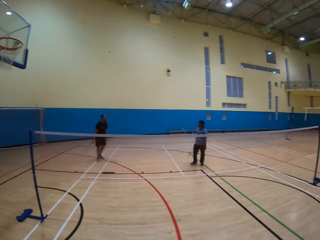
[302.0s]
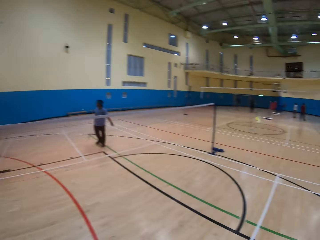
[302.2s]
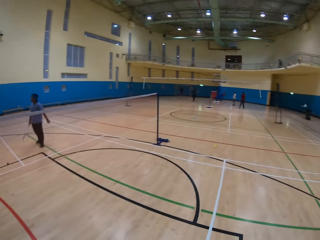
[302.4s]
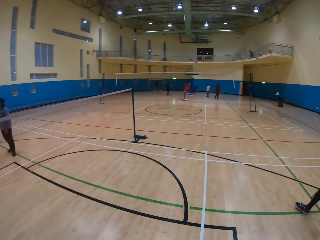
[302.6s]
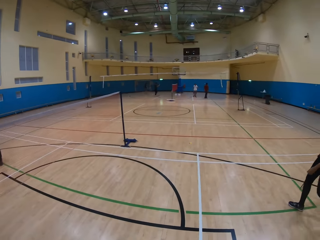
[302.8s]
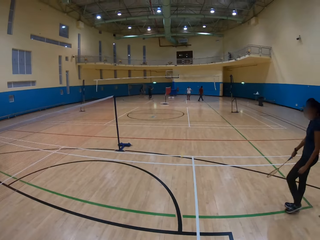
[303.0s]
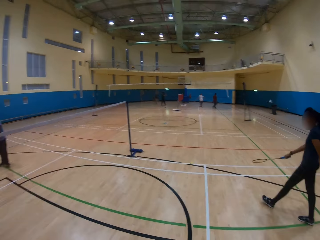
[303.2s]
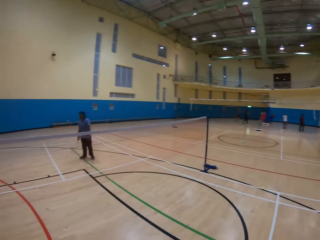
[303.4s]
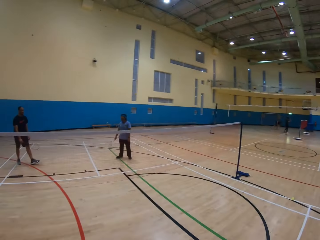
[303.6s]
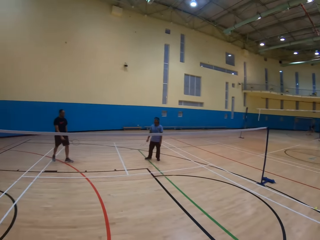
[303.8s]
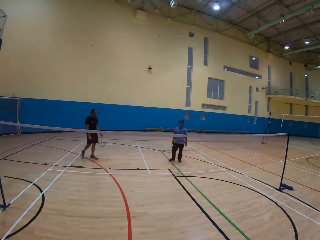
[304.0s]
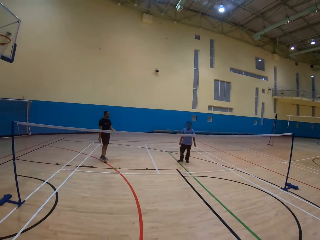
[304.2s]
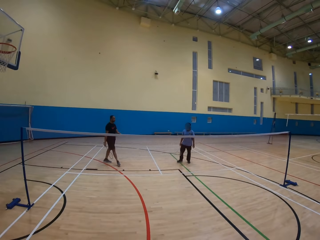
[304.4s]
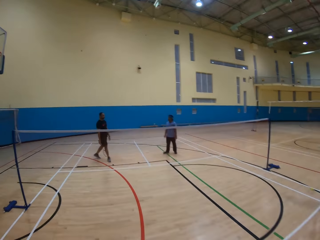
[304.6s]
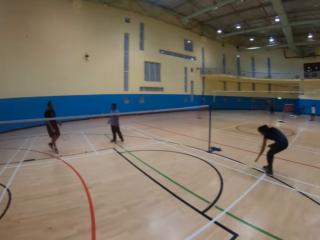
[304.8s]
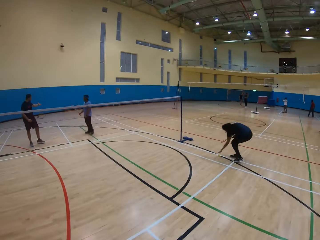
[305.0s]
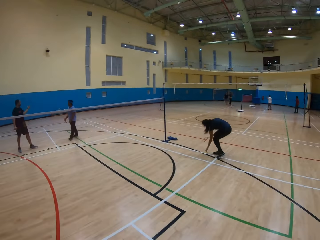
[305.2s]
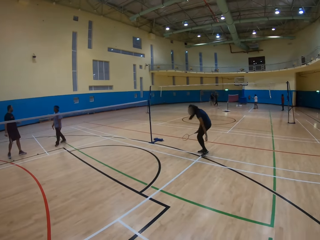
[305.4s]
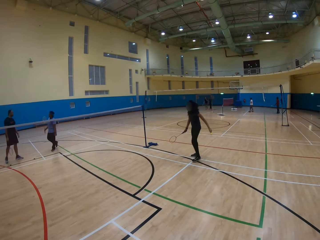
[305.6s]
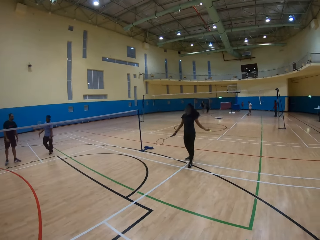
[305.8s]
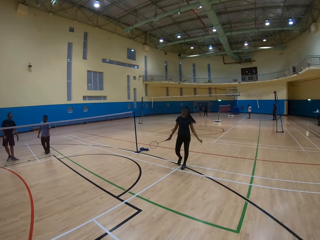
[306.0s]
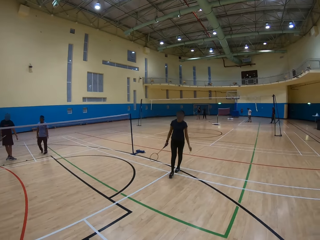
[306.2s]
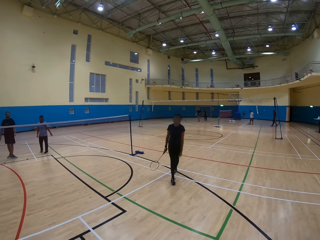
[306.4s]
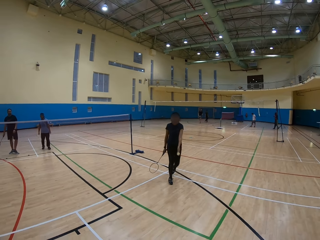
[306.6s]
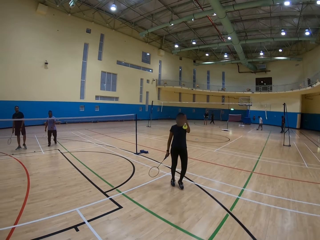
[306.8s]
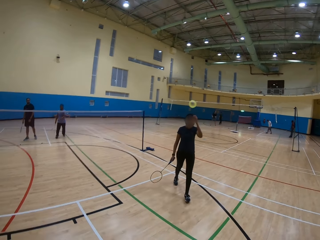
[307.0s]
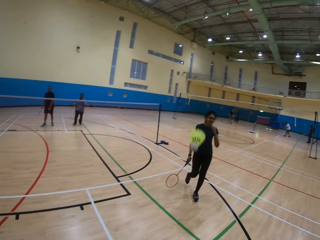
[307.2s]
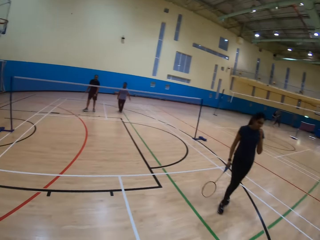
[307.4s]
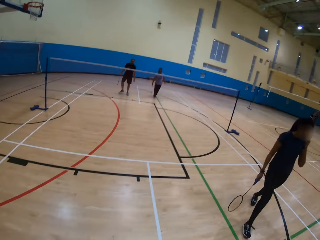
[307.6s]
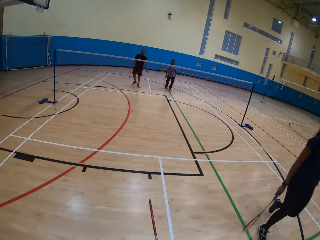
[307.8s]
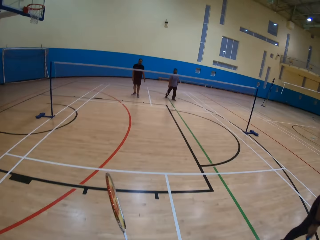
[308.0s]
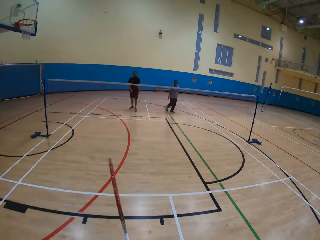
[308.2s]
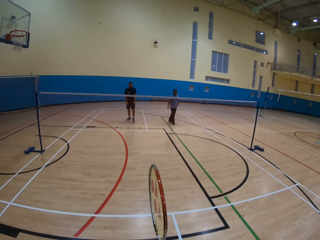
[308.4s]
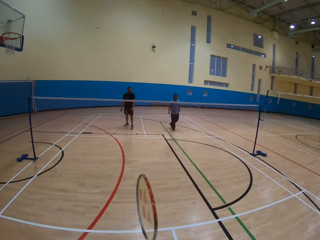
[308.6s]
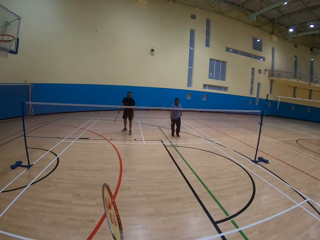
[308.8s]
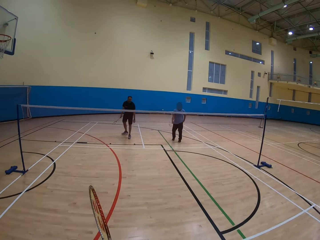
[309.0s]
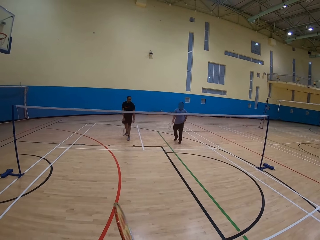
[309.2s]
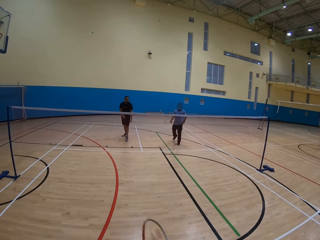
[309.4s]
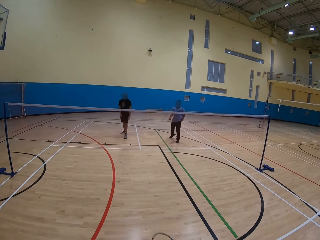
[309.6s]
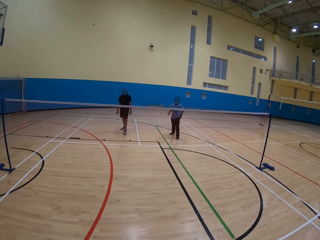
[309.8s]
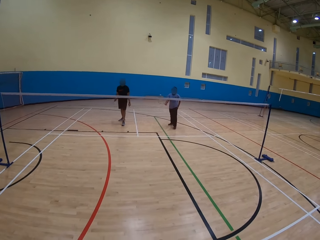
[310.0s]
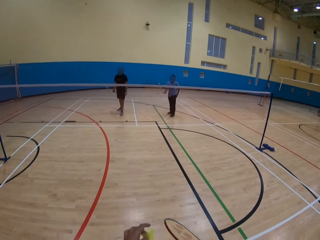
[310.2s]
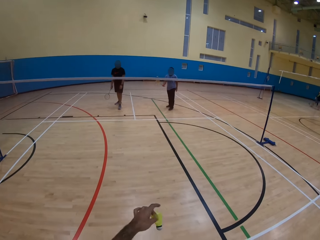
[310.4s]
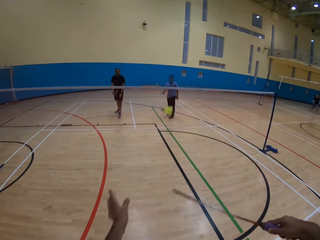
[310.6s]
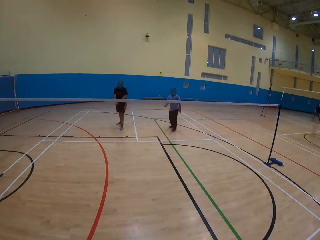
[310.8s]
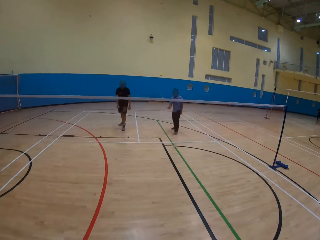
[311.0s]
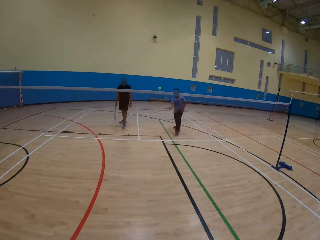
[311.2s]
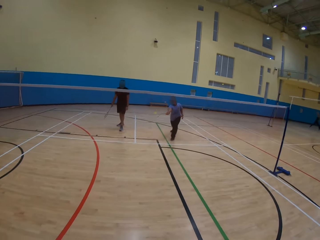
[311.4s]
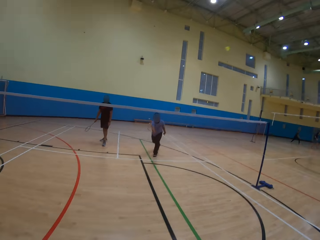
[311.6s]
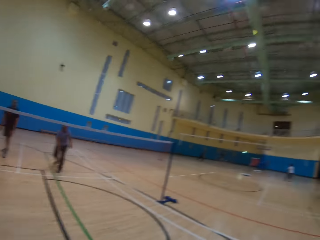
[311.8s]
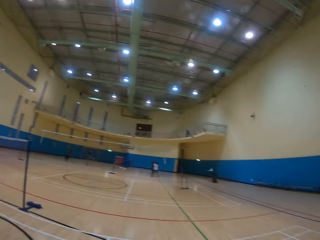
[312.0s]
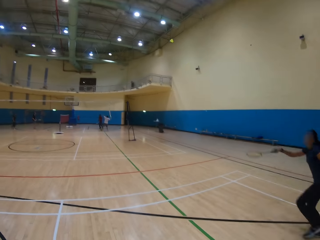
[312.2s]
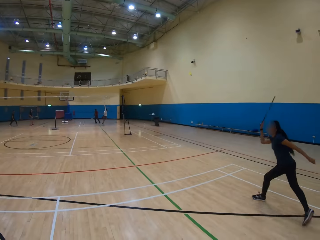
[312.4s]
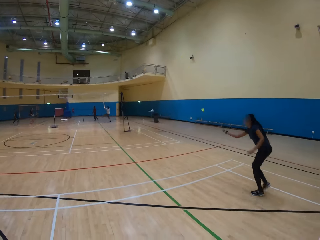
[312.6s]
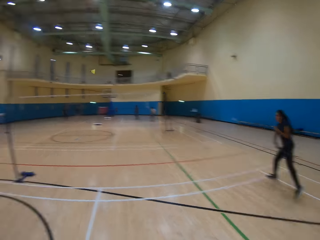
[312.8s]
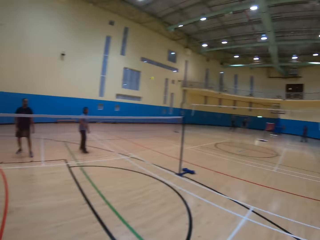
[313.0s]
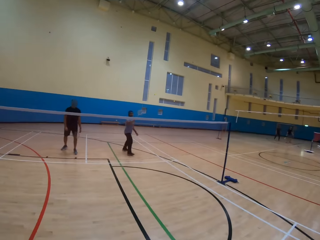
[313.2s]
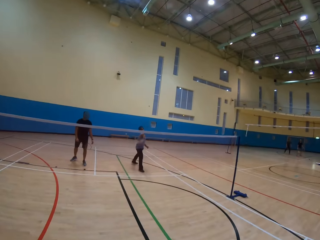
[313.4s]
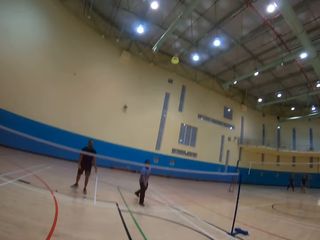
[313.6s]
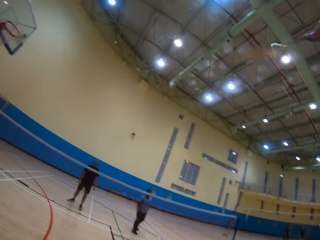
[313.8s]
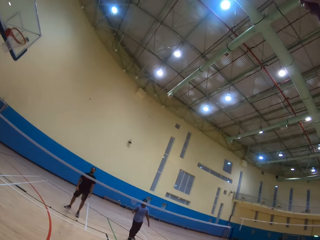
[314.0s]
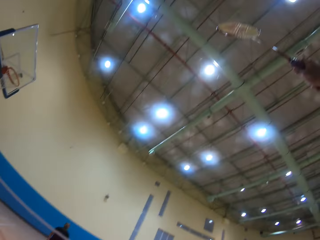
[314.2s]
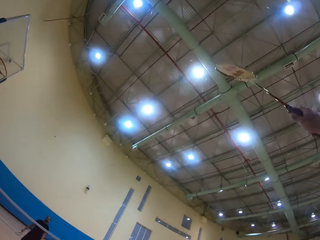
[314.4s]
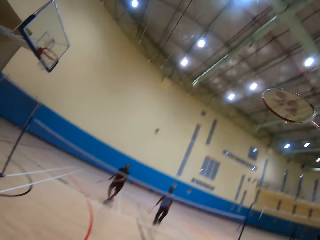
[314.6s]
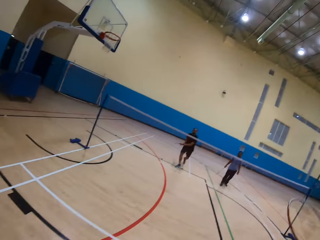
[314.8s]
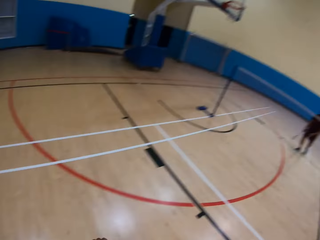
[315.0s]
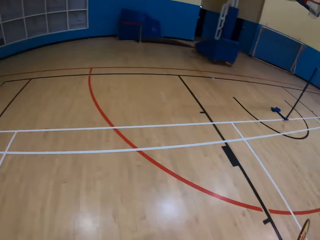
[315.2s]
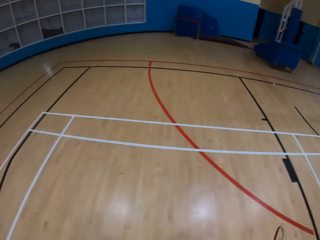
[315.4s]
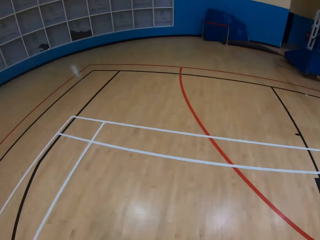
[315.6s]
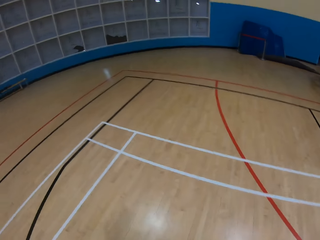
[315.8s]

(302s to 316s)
The camera wearer looks around. A person picks up the shuttlecock or ball. The person throws the ball. The person throws the ball to the camera wearer. The camera wearer throws the ball. They play badminton.

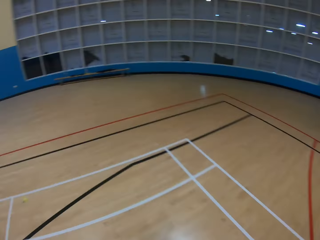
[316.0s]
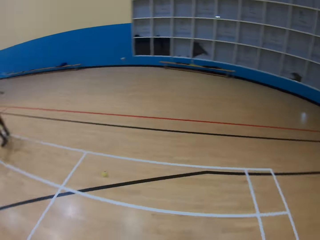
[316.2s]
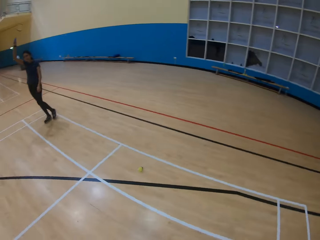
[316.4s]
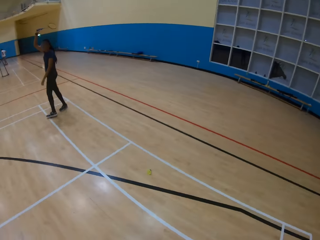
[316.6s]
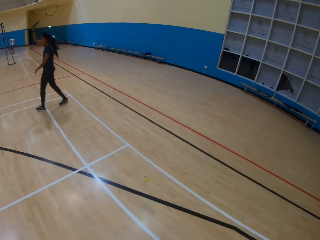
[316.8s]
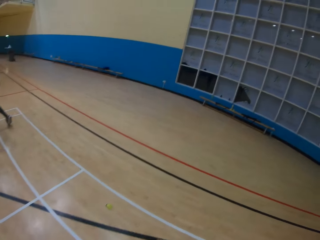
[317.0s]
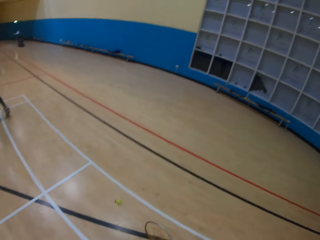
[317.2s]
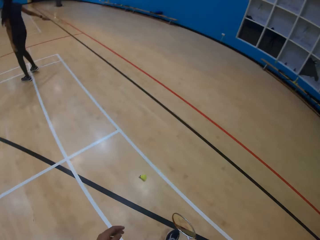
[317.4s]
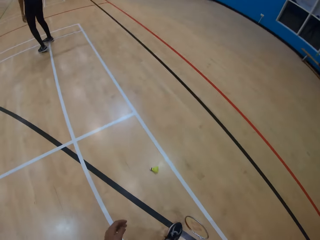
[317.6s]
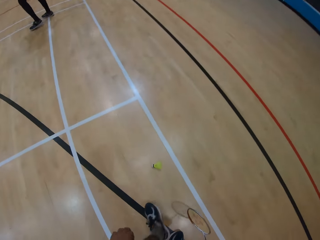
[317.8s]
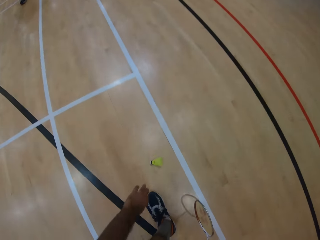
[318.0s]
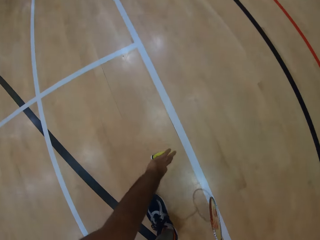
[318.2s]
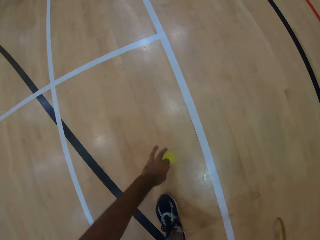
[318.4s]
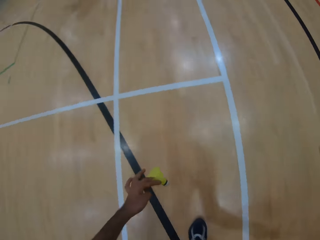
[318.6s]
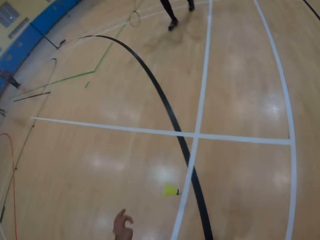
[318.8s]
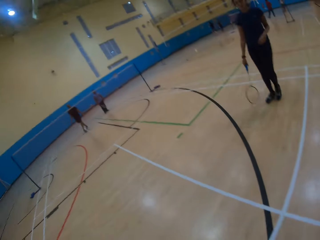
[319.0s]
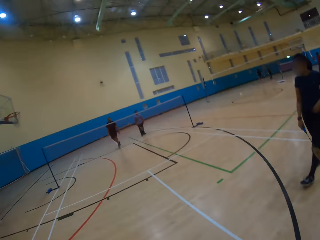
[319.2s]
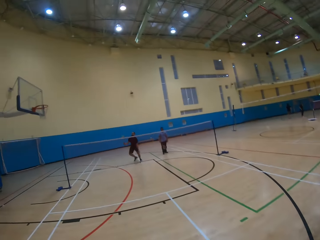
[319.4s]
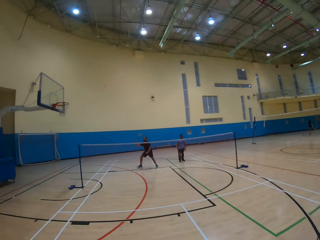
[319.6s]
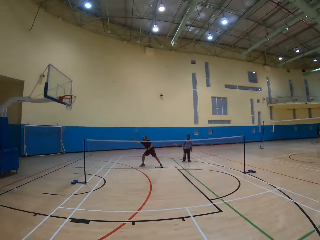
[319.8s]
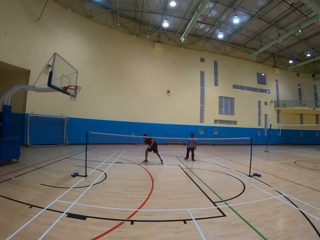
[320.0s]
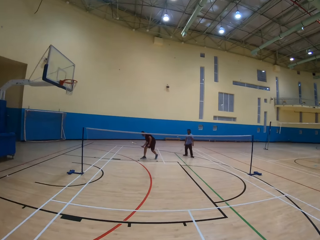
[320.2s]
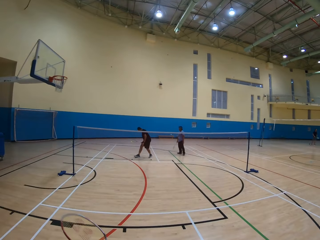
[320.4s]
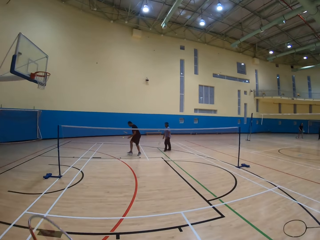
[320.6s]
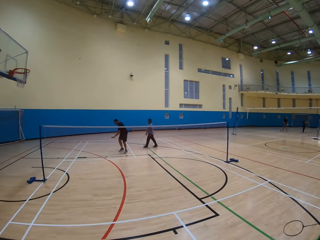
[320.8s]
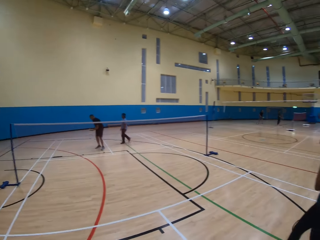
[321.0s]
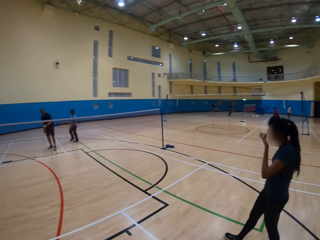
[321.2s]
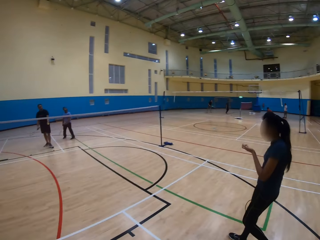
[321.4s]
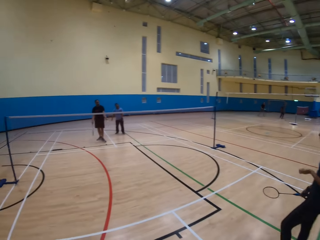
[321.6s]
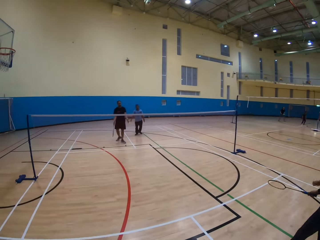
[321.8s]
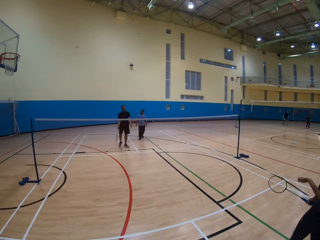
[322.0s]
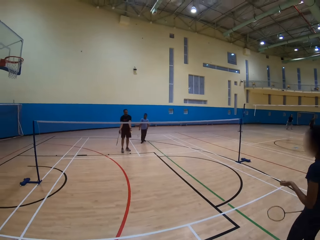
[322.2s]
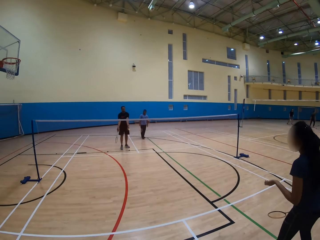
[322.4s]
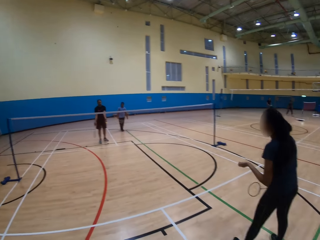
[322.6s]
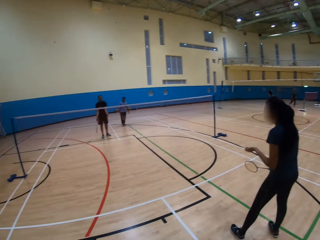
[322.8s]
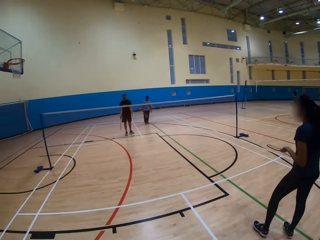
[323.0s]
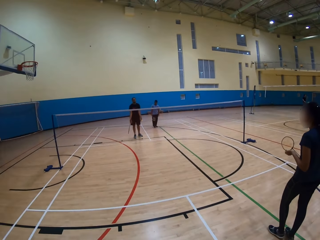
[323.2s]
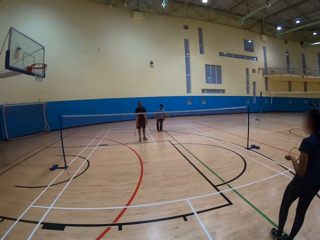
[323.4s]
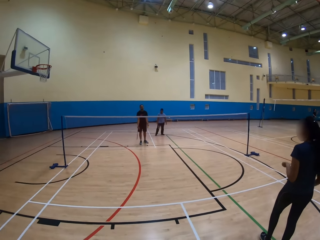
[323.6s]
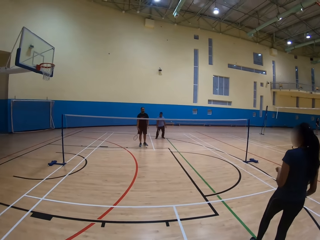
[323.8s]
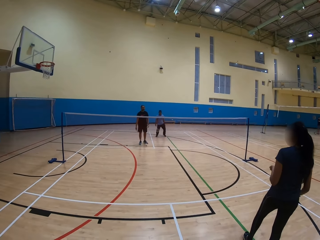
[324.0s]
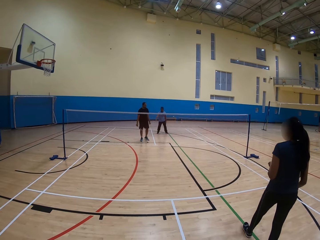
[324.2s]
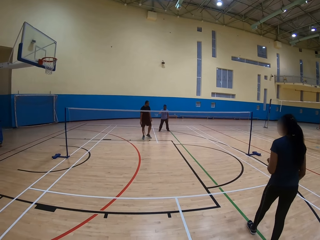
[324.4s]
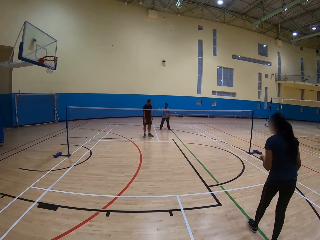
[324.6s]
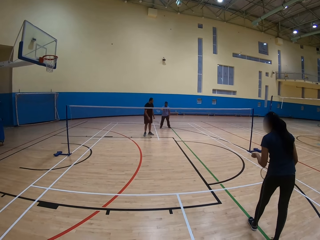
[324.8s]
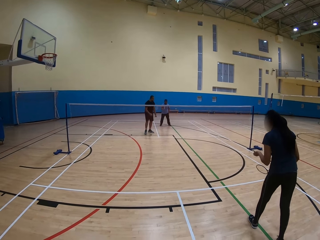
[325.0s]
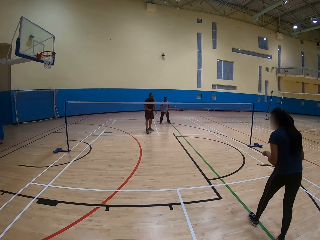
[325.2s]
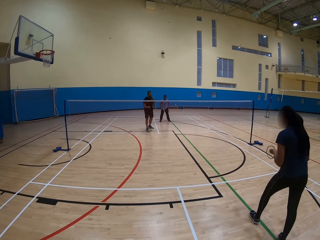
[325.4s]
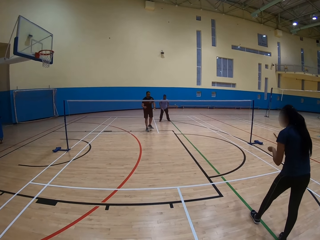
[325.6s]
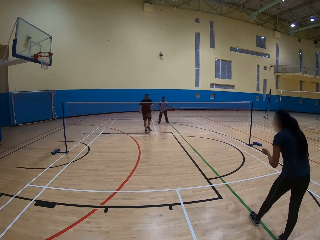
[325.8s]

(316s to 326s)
The camera wearer collects the ball. They throw the ball. They look at the players play badminton.
